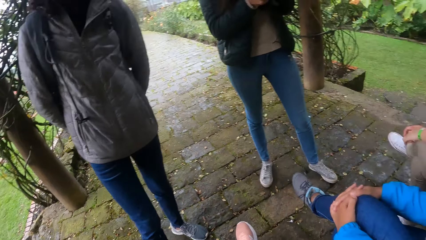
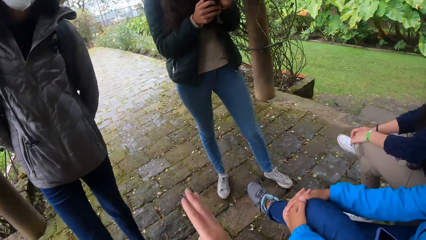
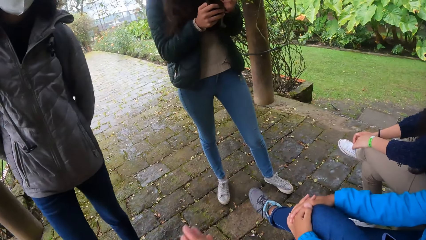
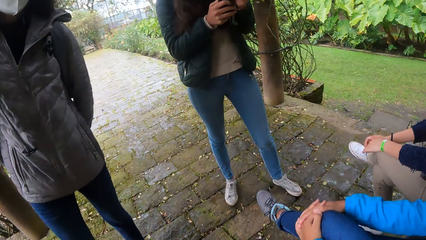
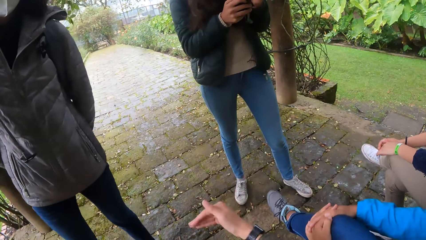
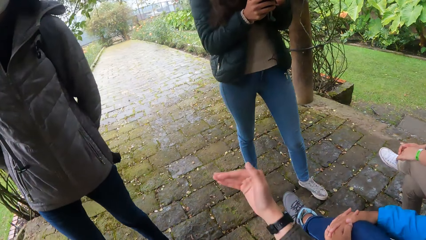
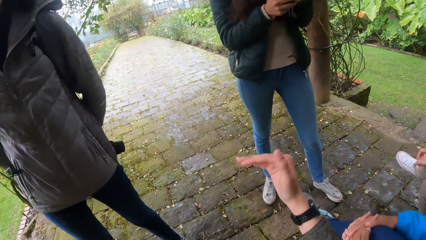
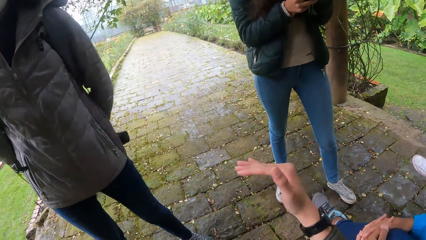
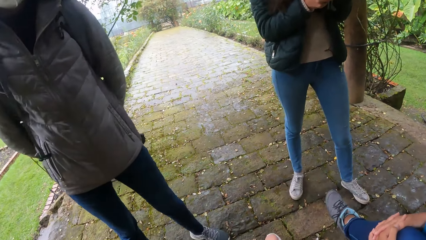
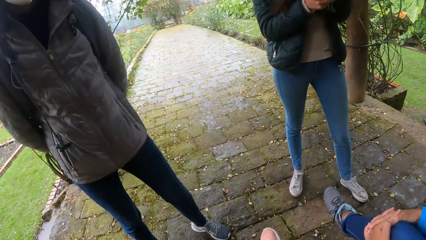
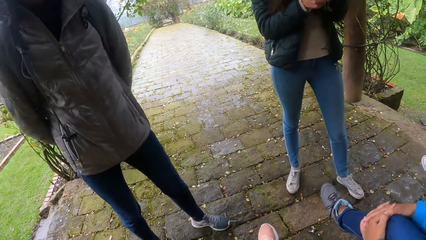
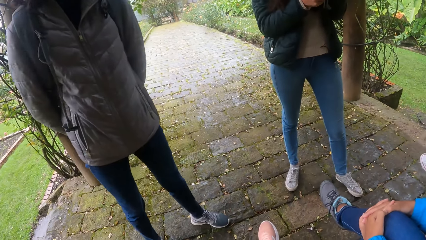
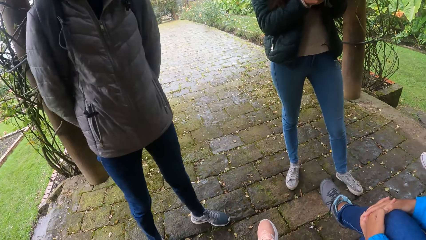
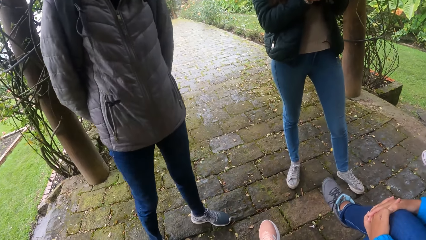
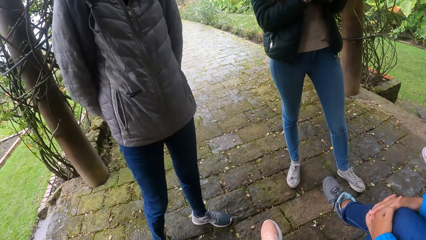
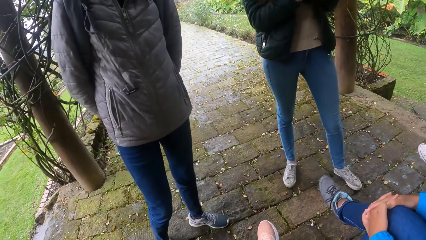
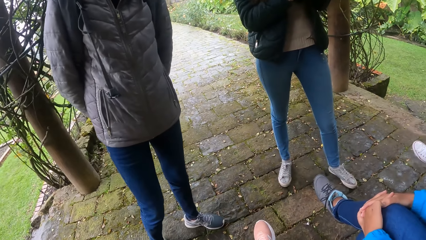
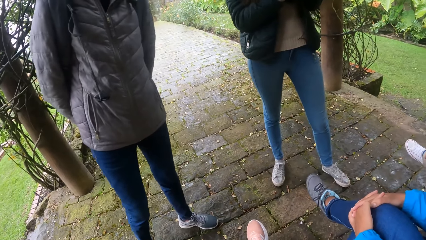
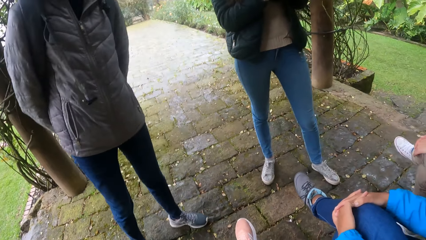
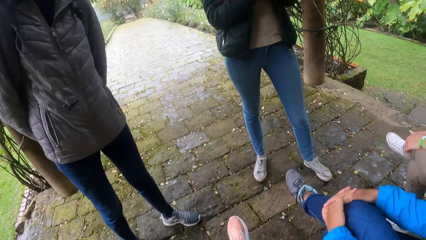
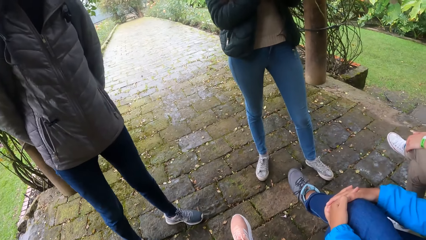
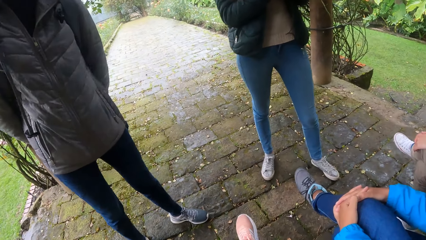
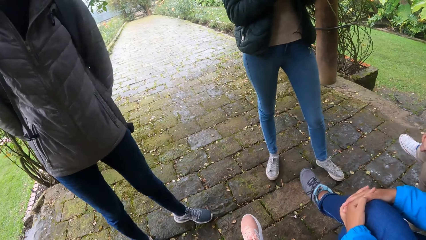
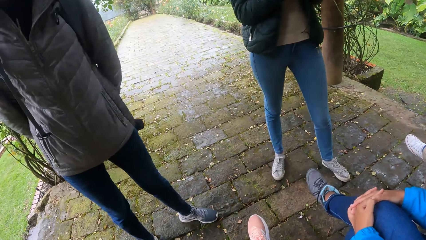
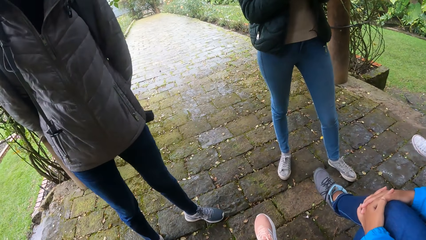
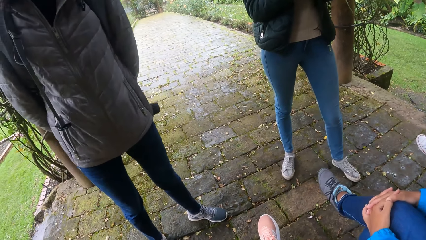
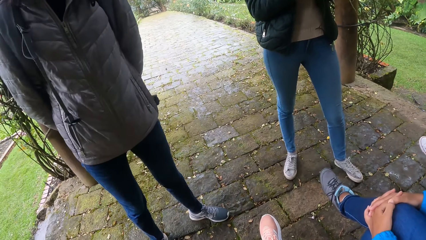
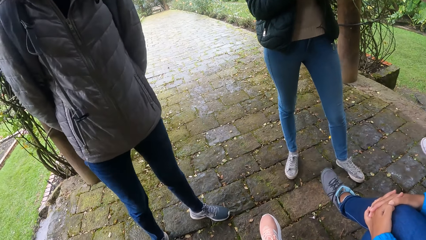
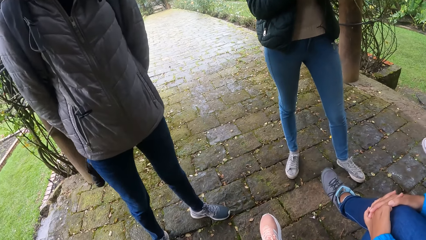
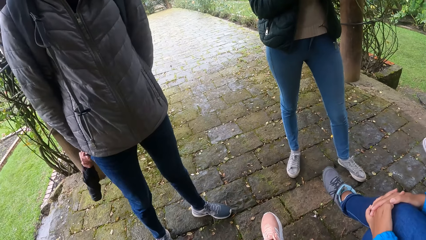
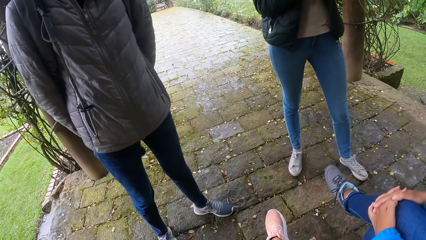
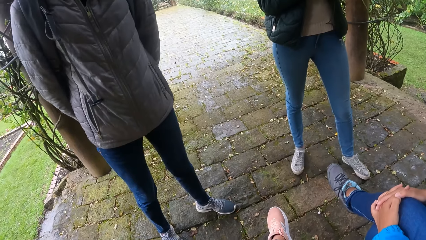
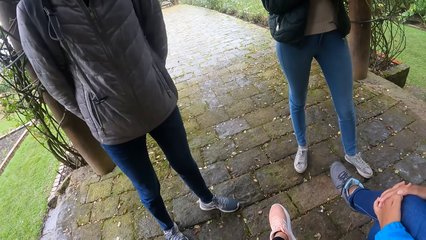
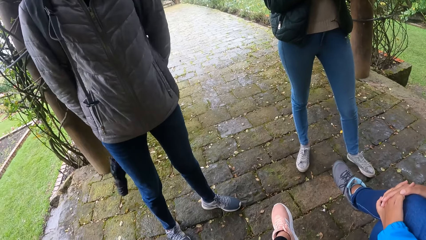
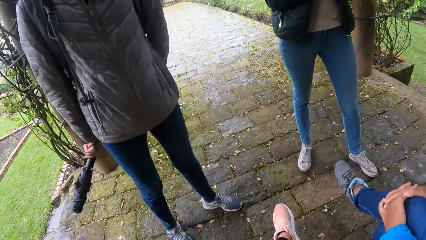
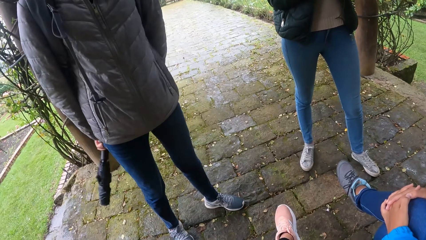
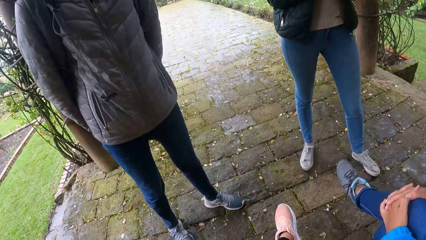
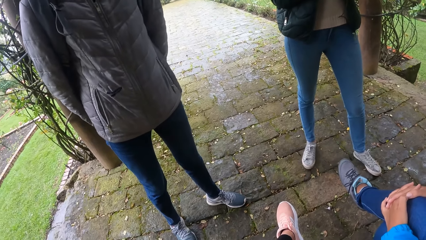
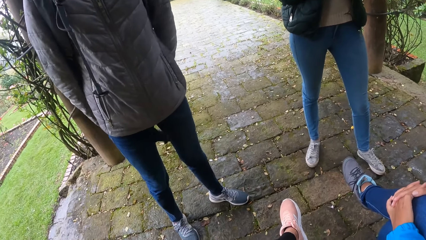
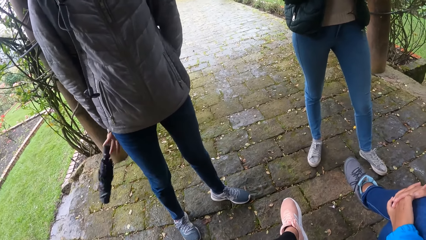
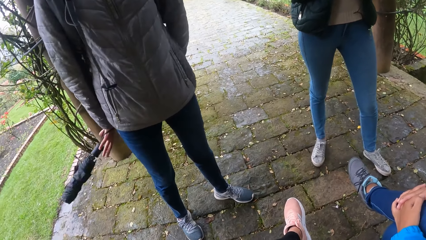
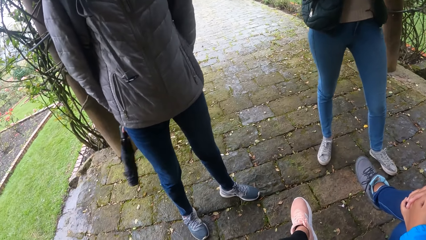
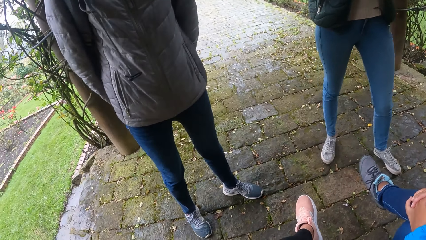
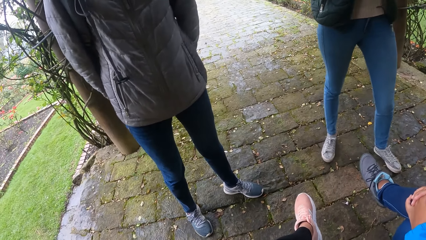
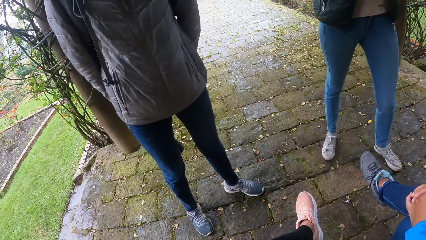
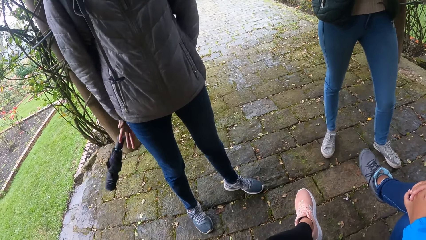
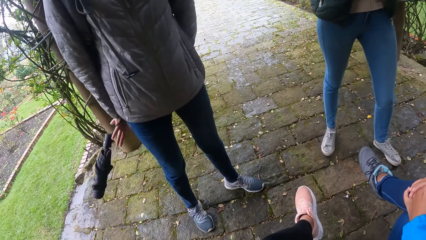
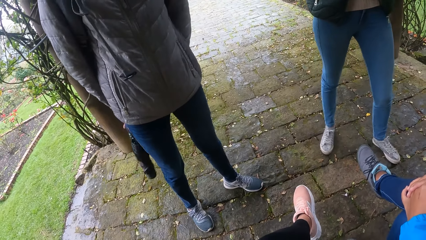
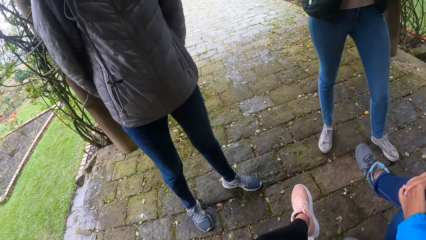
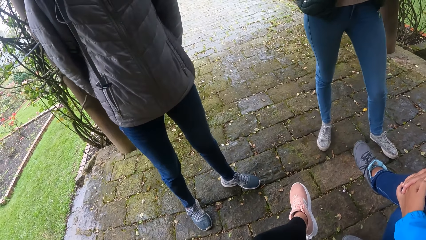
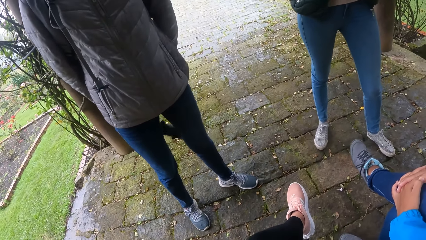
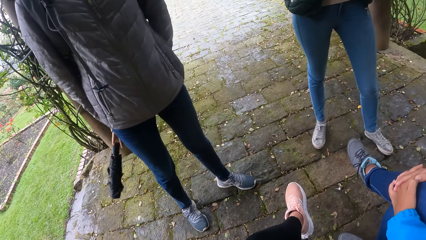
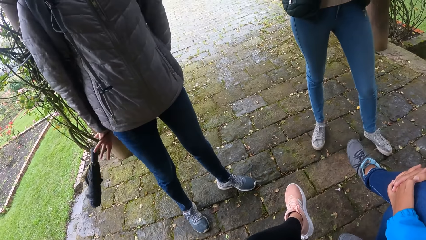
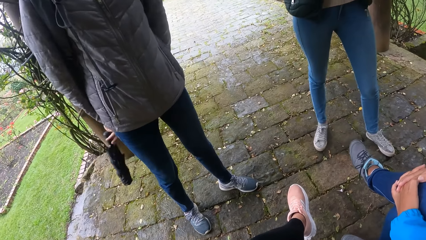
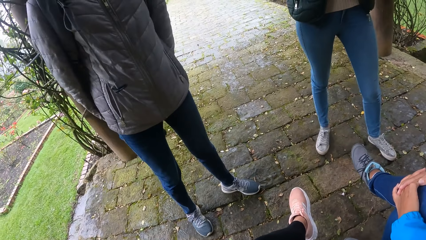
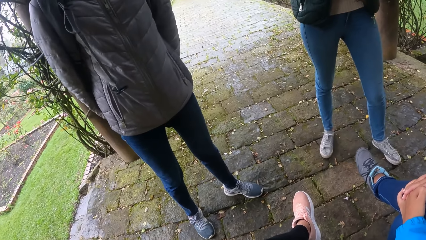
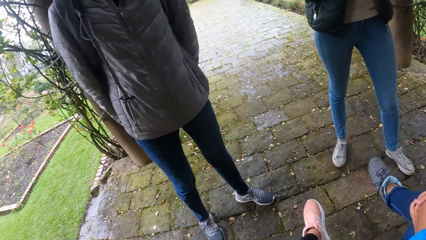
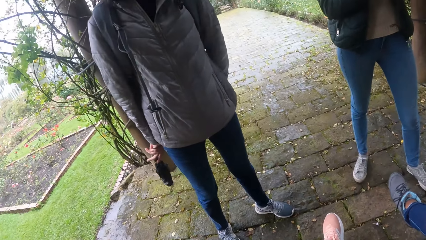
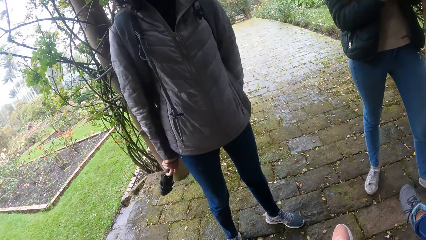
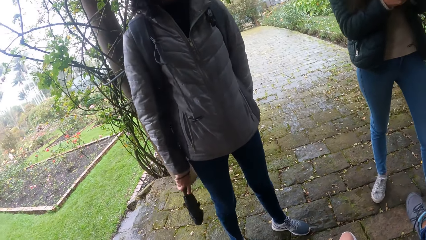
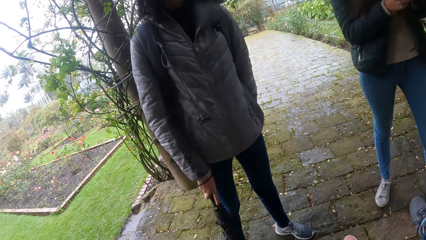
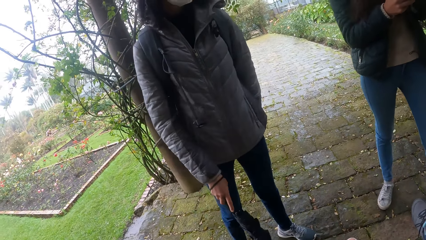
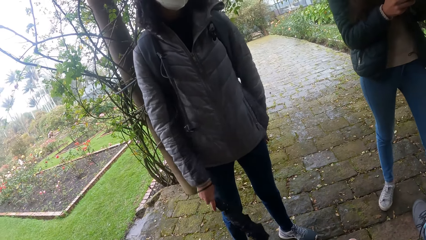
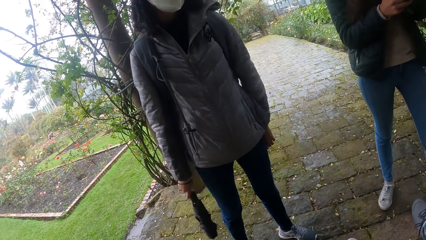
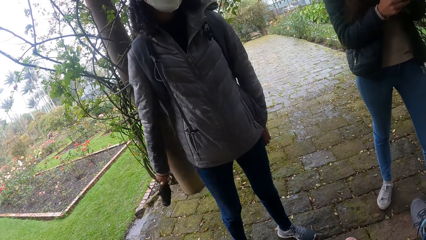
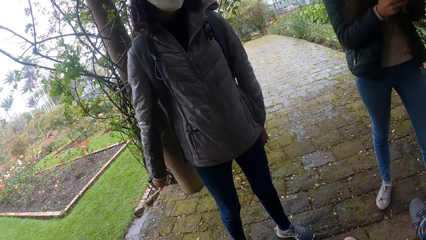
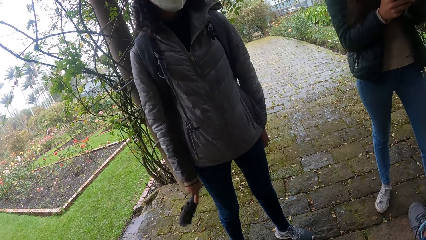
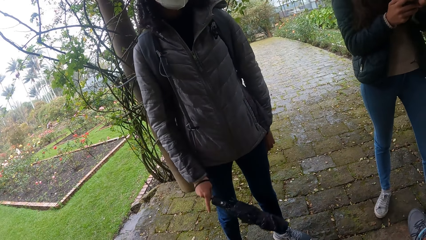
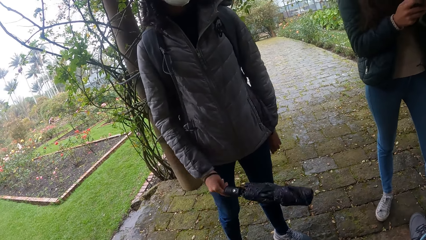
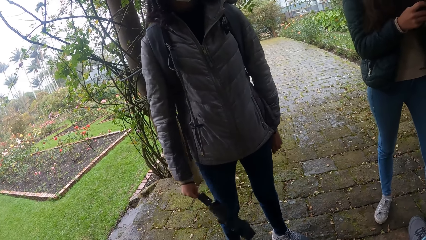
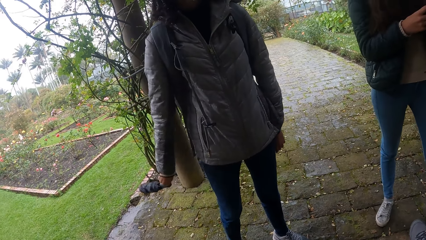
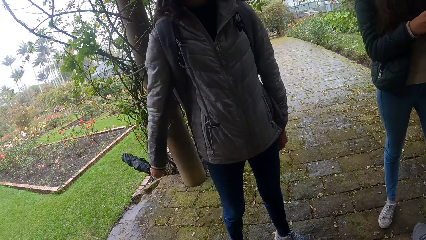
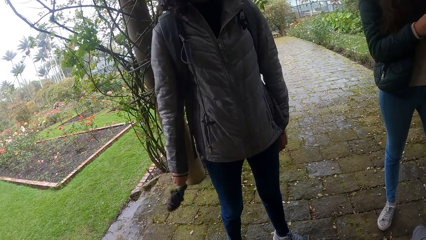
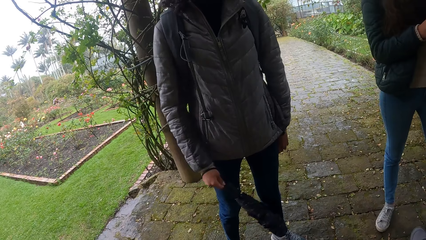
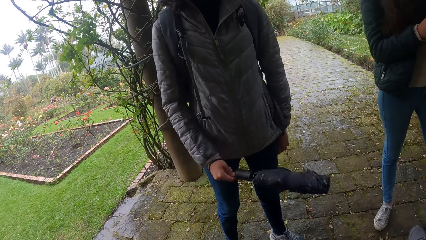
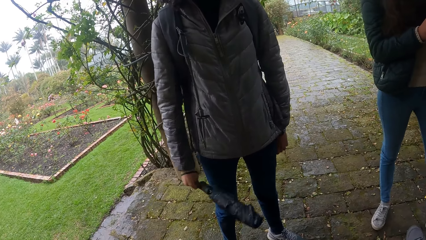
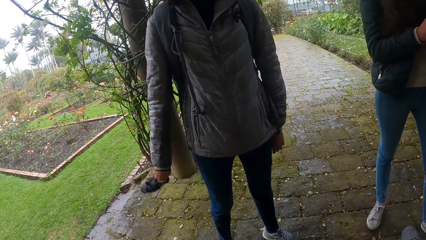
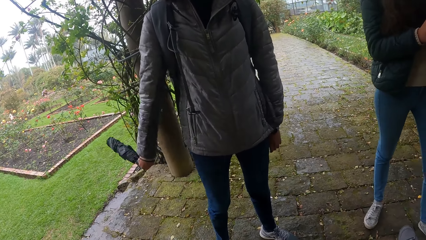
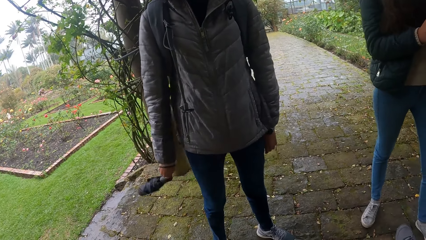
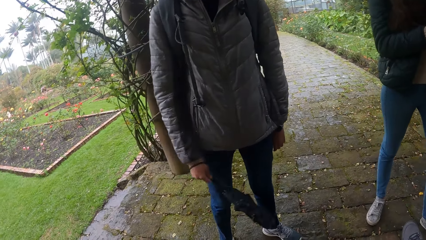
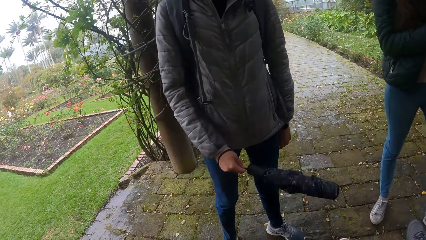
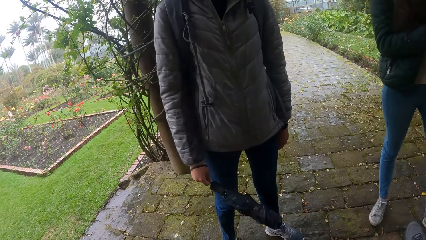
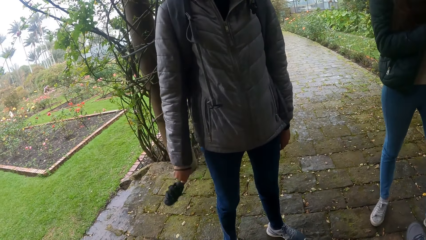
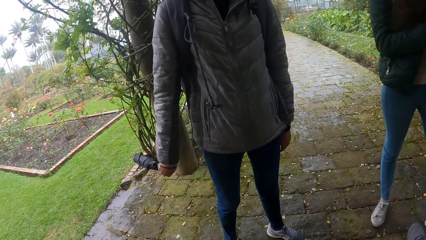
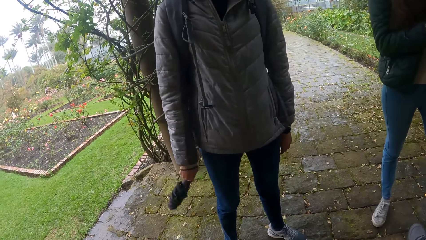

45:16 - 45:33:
The camera wearer moves a hand. The woman swings the umbrella with her right hand. The camera wearer looks around.
